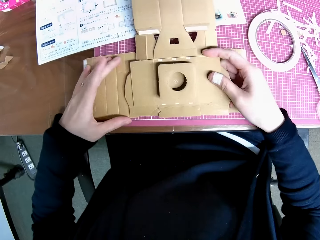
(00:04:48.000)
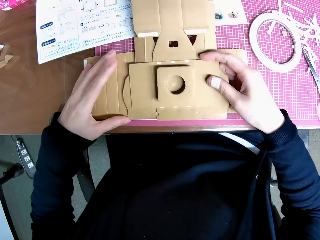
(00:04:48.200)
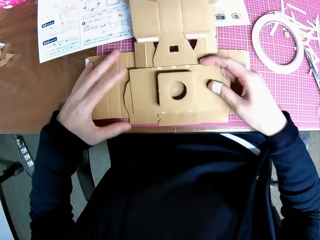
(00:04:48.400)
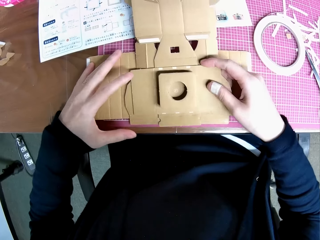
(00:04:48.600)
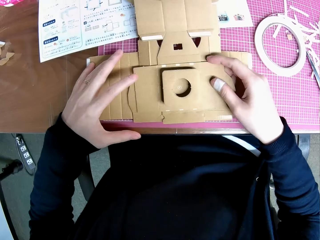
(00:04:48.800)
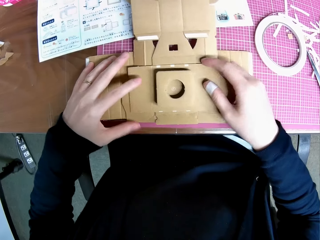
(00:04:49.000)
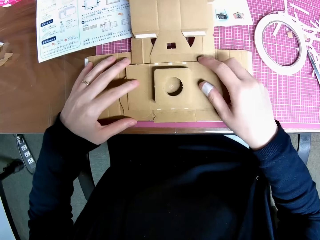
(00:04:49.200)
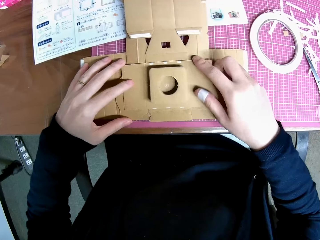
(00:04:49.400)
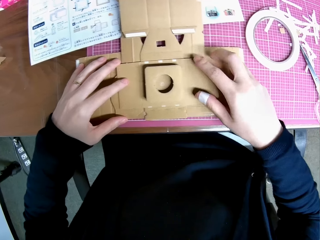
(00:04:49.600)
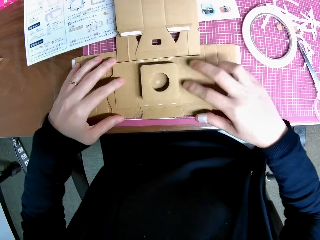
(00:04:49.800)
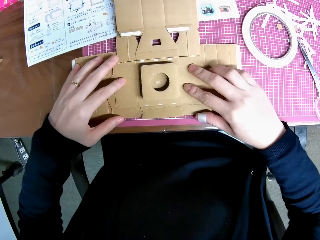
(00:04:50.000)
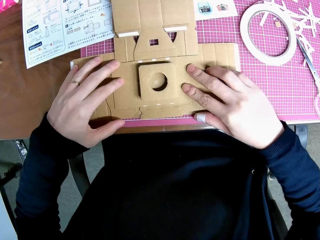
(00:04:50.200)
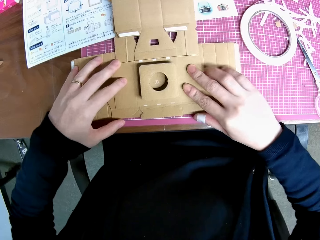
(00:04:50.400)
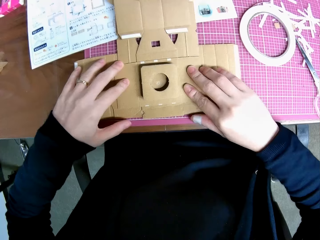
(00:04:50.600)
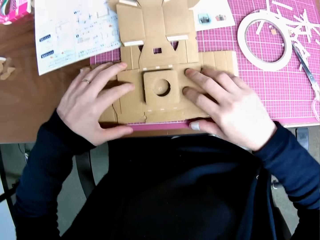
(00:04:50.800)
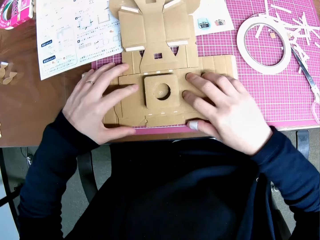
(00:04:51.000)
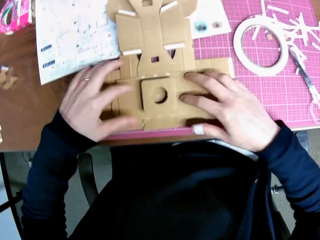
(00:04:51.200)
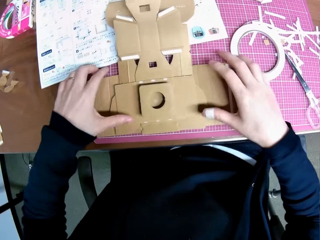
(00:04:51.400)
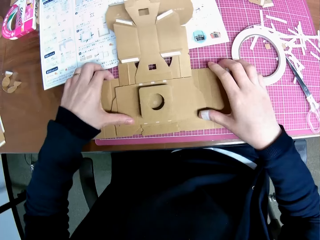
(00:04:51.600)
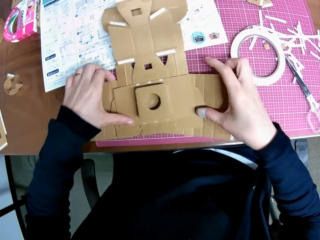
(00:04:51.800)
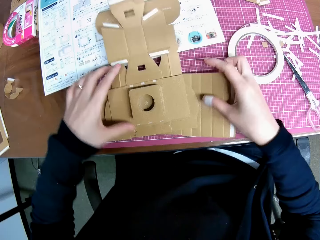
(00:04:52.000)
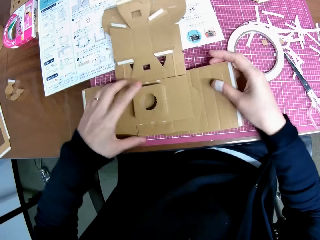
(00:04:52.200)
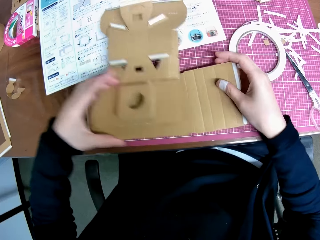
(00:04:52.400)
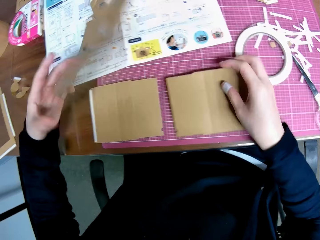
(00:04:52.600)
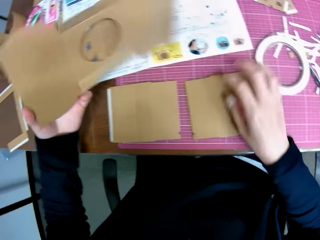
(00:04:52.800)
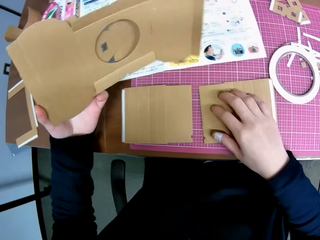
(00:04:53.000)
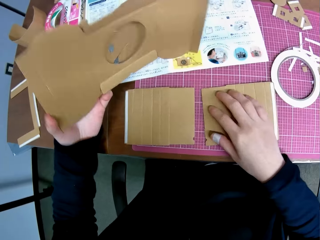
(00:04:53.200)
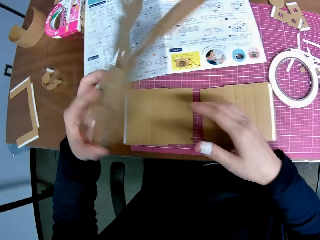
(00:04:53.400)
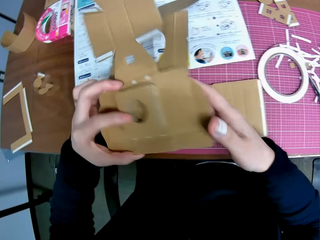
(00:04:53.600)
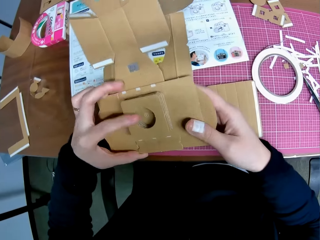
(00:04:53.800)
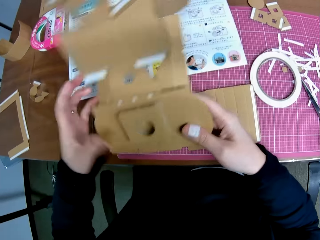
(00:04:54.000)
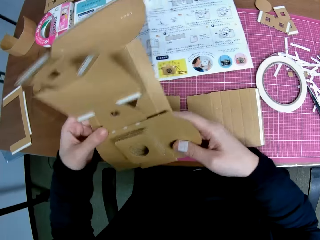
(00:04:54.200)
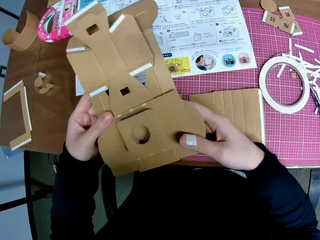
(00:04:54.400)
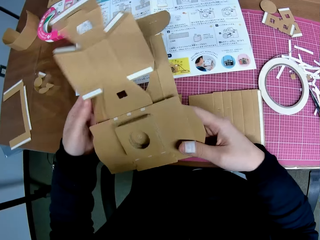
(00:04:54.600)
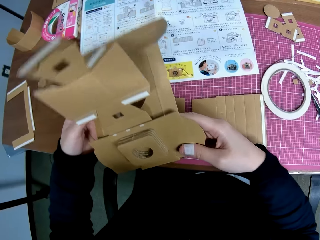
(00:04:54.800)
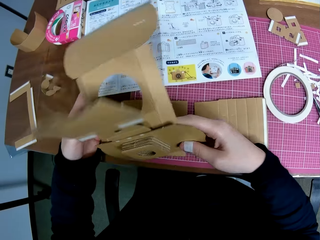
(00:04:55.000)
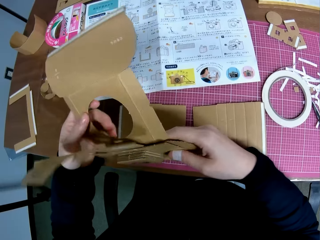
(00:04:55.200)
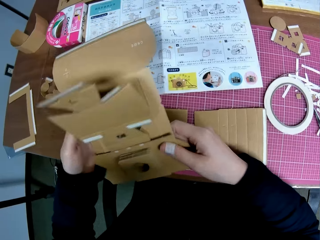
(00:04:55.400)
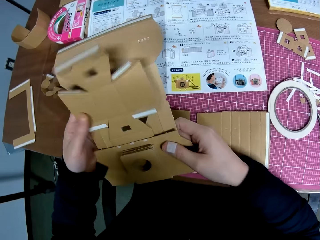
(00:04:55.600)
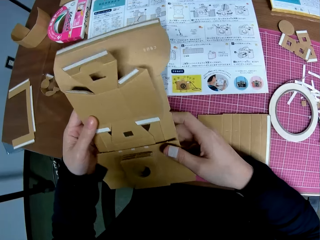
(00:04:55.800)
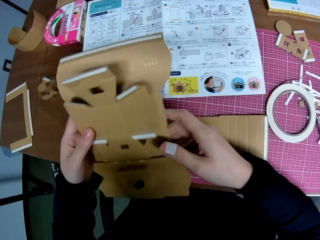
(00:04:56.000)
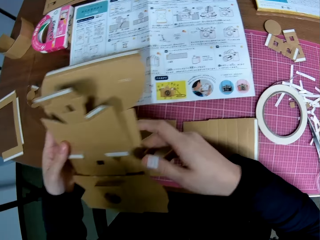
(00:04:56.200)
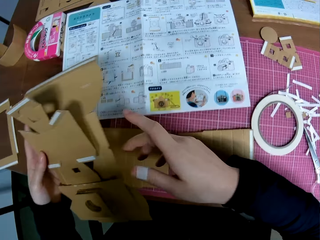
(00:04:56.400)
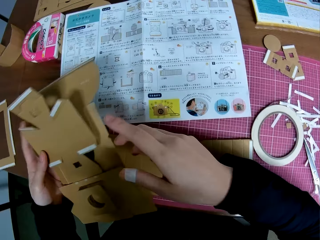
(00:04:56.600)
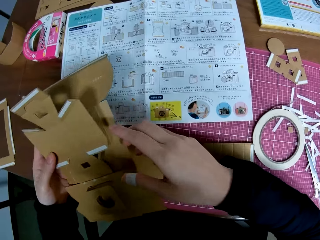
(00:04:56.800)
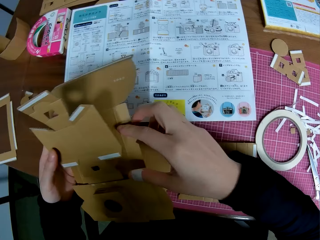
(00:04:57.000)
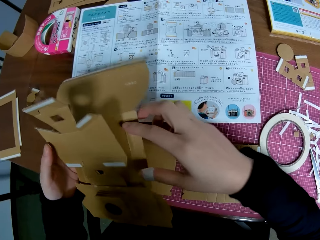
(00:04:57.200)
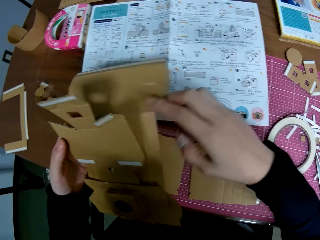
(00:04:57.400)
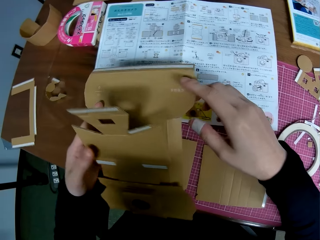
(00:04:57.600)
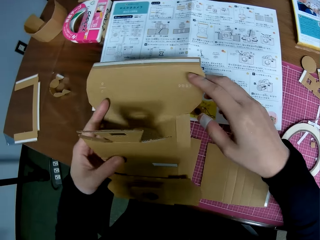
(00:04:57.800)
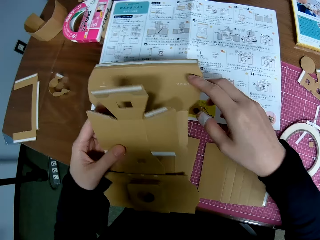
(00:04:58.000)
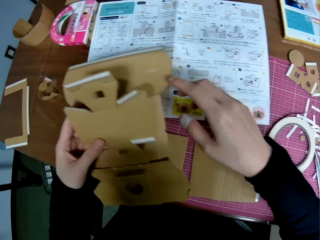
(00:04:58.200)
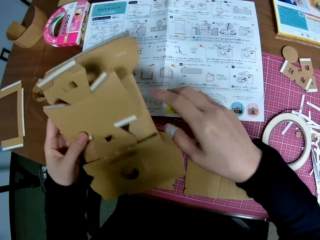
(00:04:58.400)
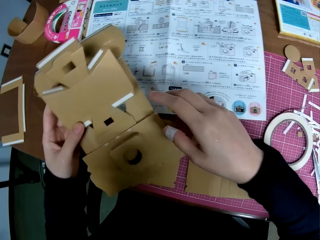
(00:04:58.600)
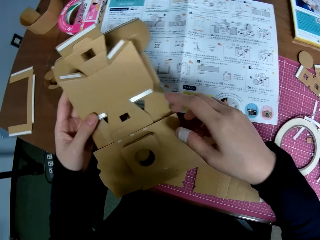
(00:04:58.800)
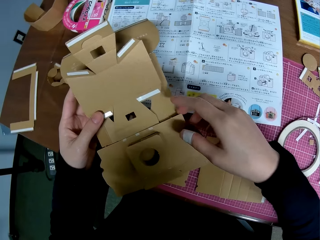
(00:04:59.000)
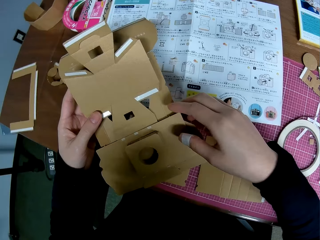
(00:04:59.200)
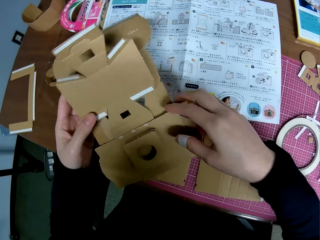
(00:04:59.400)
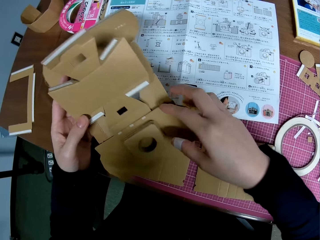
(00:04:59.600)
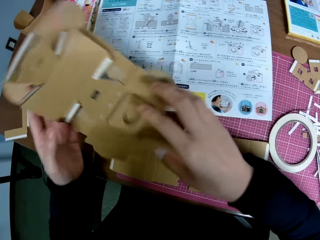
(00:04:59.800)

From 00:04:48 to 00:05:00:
The camera wearer places a crafting paper on other crafting papers. He moves his hands. He presses the crafting papers. He removes the piece of paper mechanical model from the pieces of paper mechanical model with his left hand. He holds the crafting papers. He lifts the crafting paper. He handles the piece of paper mechanical model with both hands. He moves his hand and holds the crafting paper. He turns the crafting paper. He moves his hands. He turns the crafting paper. He moves the camera. He moves his hands.

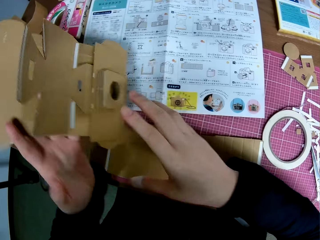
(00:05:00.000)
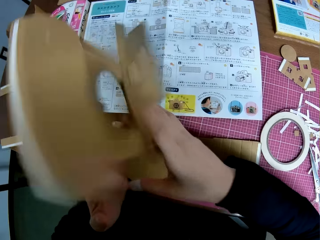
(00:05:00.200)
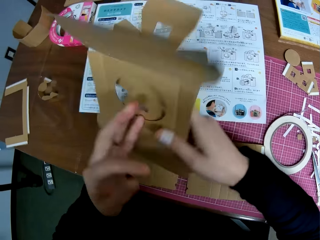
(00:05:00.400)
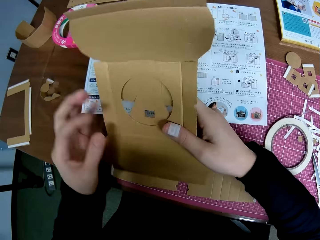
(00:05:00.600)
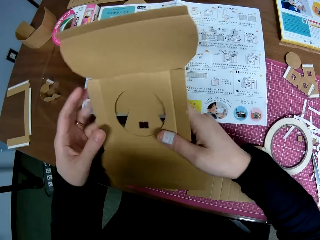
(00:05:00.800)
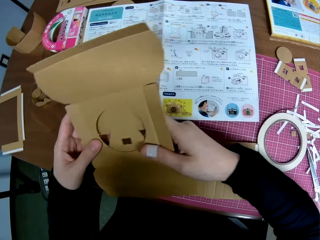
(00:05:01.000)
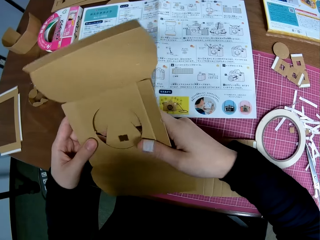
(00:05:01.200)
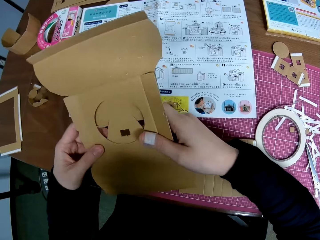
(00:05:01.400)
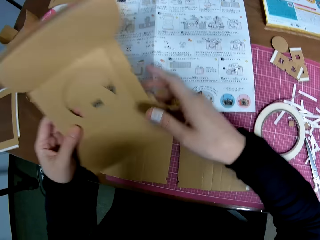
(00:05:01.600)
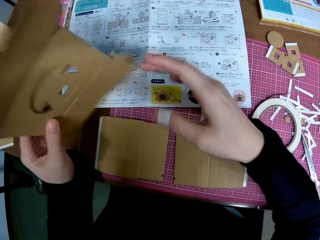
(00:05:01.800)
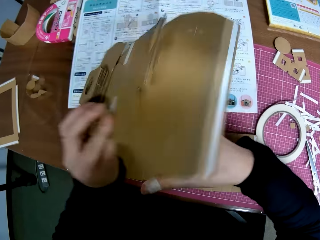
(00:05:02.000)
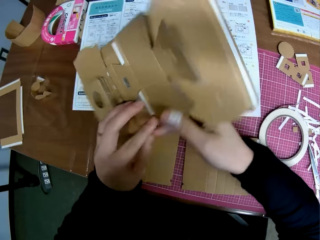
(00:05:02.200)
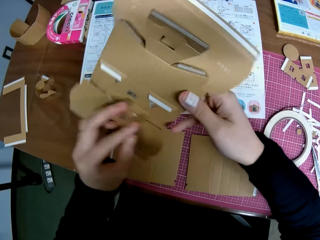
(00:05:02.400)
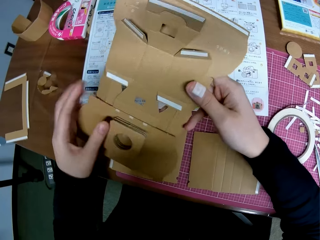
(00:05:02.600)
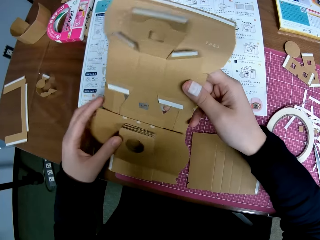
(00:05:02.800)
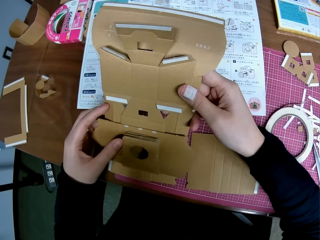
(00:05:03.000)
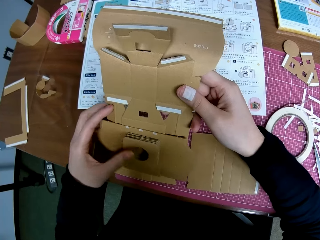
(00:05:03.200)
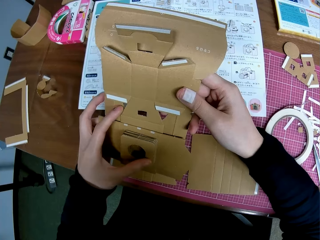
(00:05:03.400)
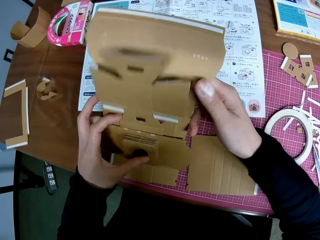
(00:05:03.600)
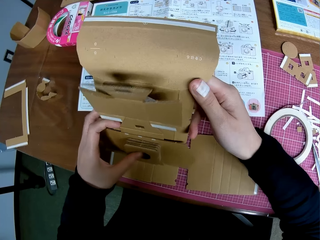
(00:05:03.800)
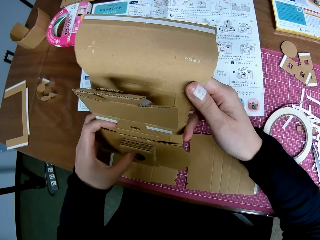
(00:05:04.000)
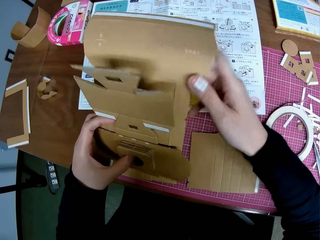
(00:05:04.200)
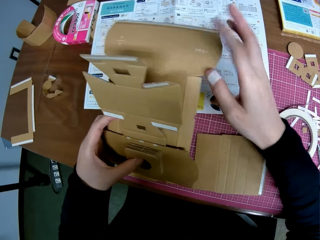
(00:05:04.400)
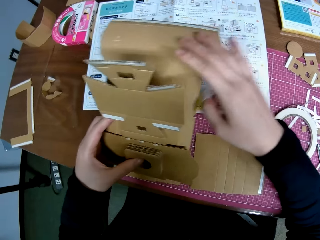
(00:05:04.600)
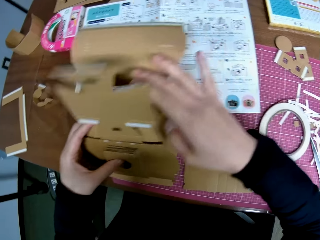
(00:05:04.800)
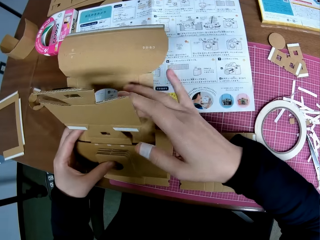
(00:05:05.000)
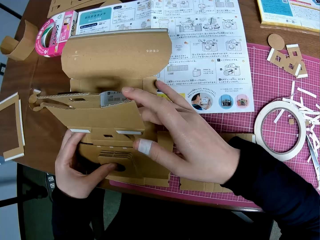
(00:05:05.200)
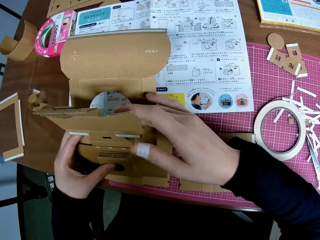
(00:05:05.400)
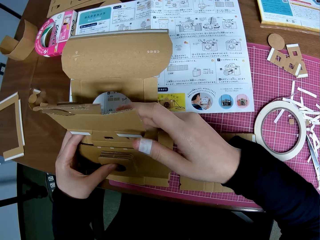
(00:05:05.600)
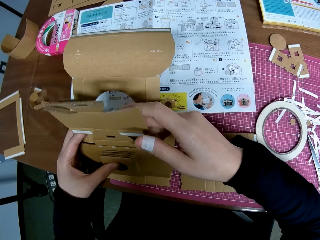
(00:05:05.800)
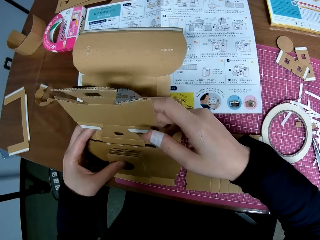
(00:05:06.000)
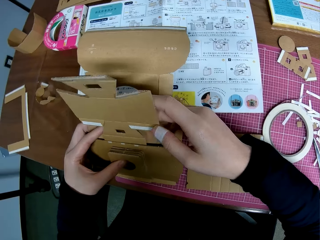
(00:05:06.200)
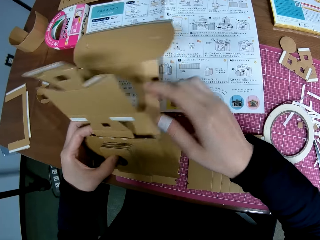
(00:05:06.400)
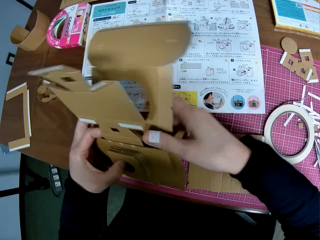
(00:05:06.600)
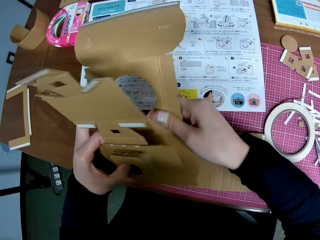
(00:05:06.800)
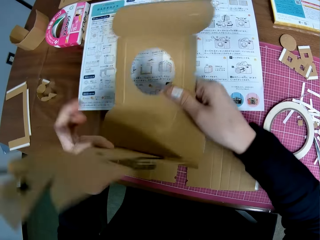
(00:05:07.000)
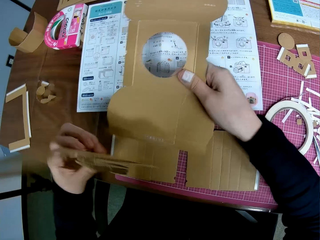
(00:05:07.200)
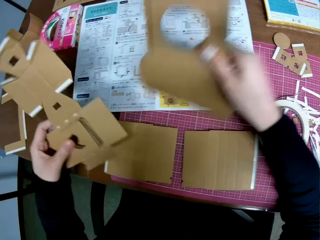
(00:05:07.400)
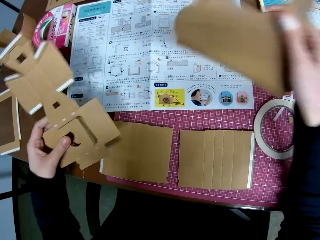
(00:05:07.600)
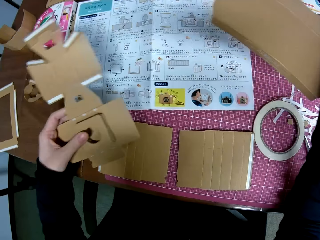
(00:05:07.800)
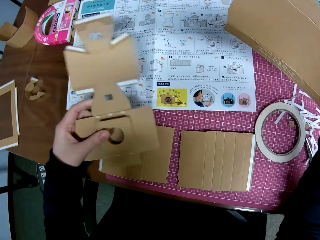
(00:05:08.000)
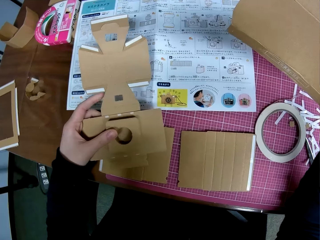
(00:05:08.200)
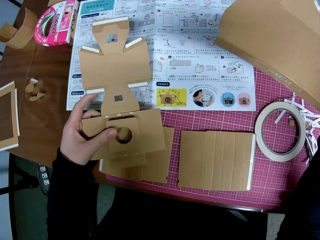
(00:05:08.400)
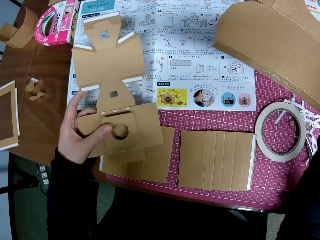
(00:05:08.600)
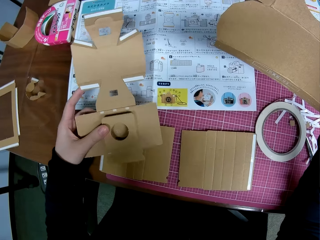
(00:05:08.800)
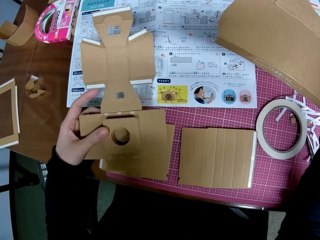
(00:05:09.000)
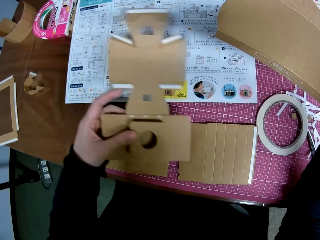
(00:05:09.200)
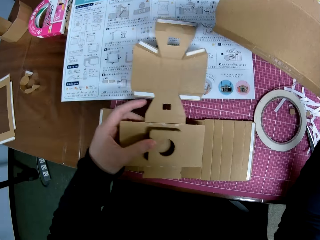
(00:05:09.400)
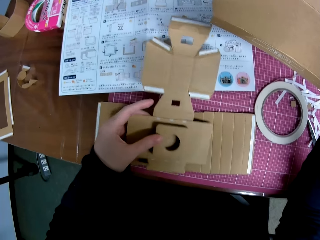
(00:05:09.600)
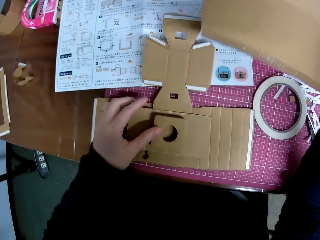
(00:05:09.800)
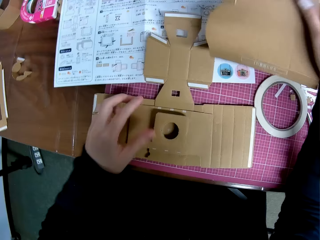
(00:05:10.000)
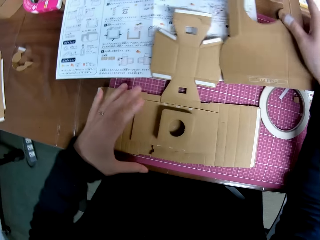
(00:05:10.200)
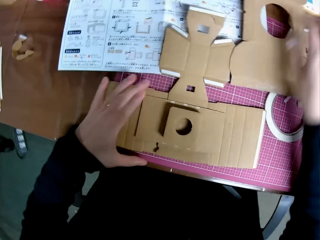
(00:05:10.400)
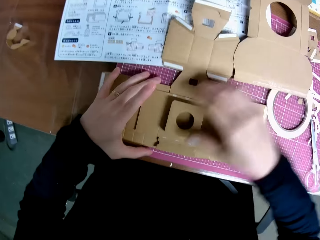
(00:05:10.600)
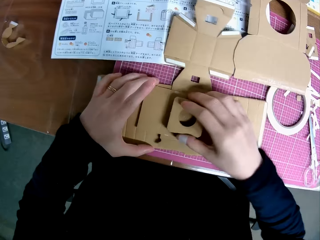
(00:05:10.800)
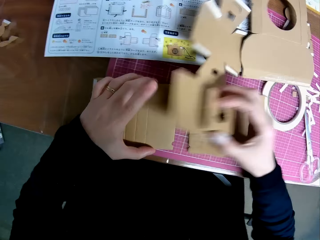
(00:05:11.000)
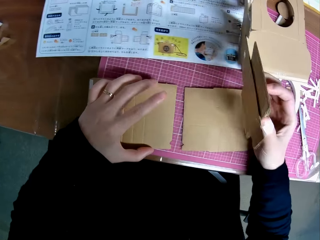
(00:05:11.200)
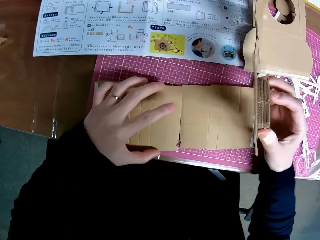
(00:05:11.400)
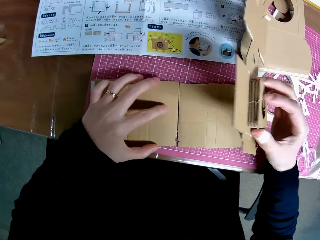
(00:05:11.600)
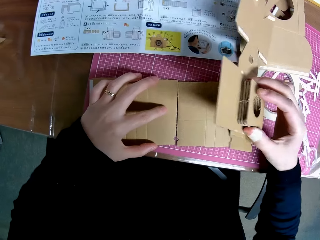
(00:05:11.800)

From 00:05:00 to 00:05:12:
The camera wearer turns a crafting paper. He turns it again. He holds the crafting paper, moves his hands, and touches the crafting paper. He removes a piece of paper mechanical model with his right hand from the piece of paper mechanical model in his left hand. He holds the crafting papers. He drops the piece of paper mechanical model in his left hand on the table. He drops the piece of paper mechanical model in his right hand on the table. He adjusts the piece of paper mechanical model on the table with his left hand. He lifts the piece of paper mechanical model from the table with his right hand.
